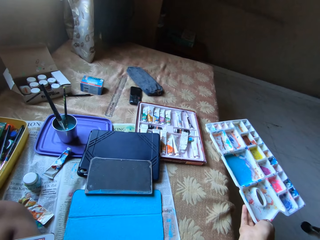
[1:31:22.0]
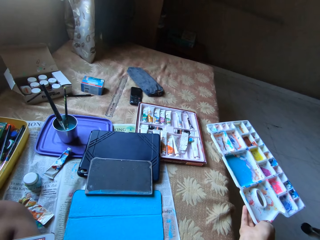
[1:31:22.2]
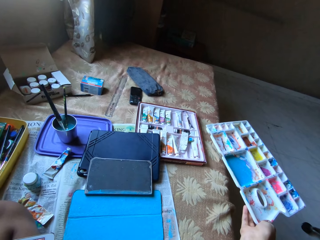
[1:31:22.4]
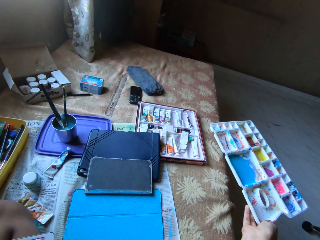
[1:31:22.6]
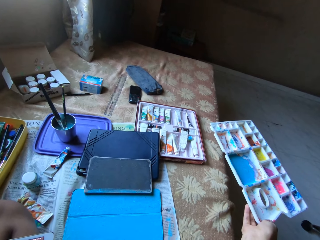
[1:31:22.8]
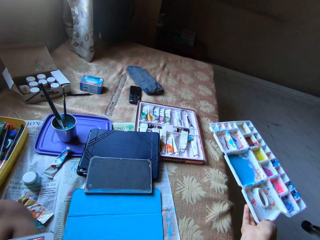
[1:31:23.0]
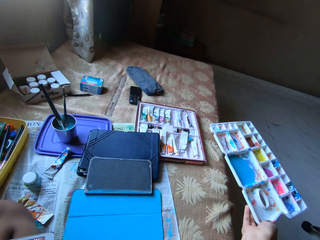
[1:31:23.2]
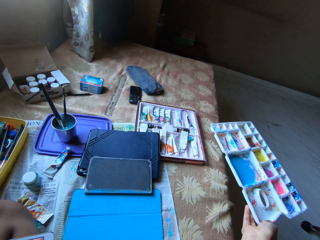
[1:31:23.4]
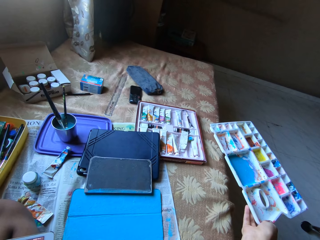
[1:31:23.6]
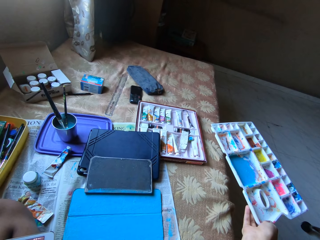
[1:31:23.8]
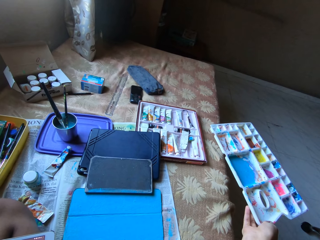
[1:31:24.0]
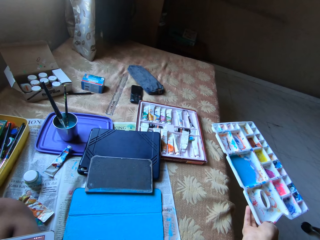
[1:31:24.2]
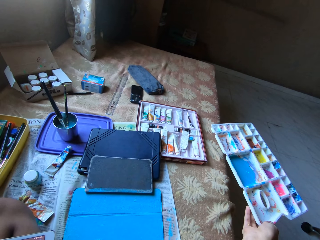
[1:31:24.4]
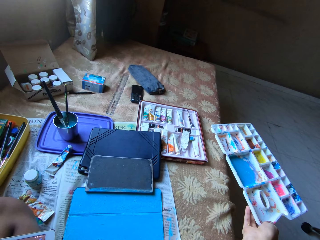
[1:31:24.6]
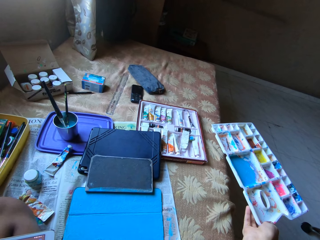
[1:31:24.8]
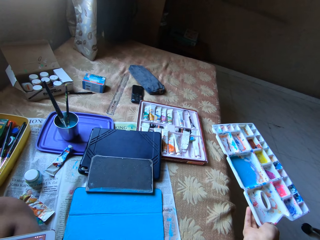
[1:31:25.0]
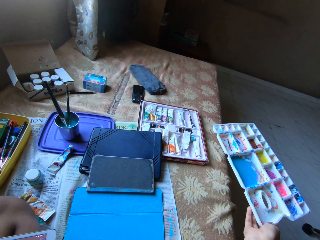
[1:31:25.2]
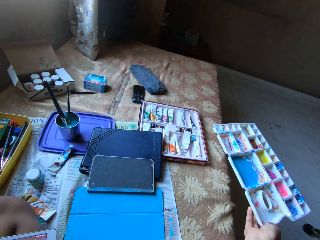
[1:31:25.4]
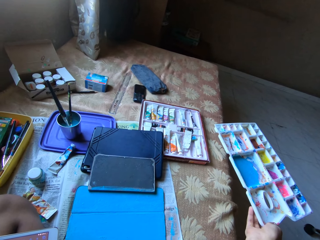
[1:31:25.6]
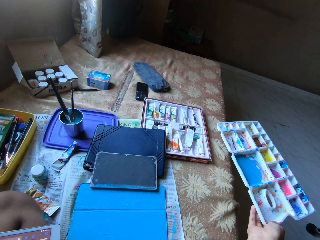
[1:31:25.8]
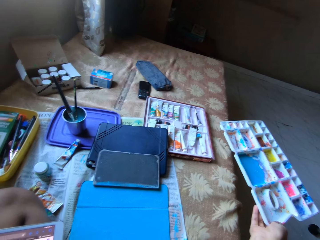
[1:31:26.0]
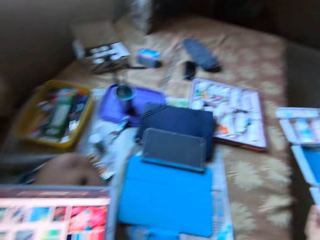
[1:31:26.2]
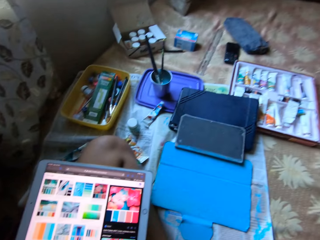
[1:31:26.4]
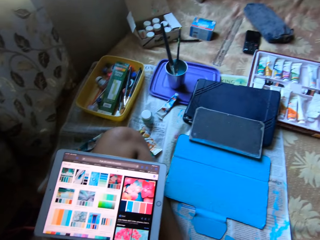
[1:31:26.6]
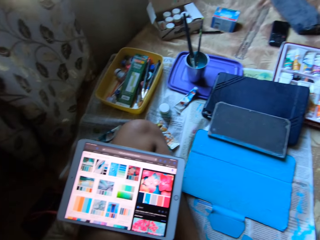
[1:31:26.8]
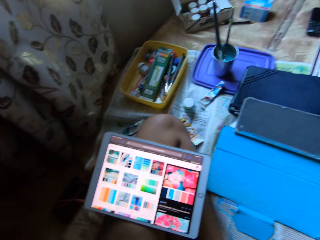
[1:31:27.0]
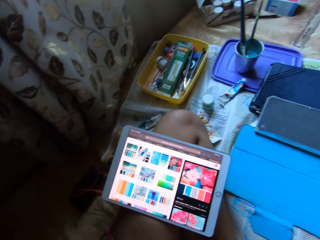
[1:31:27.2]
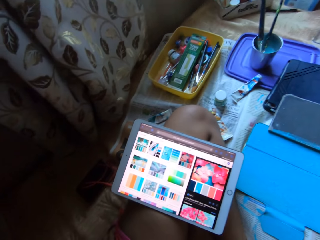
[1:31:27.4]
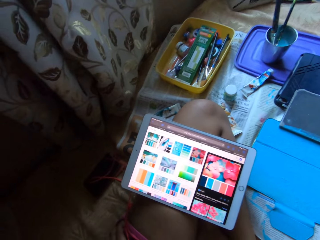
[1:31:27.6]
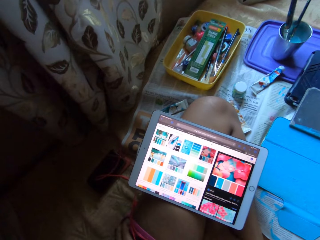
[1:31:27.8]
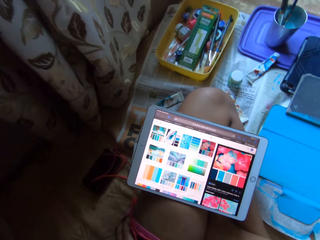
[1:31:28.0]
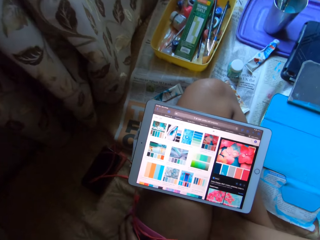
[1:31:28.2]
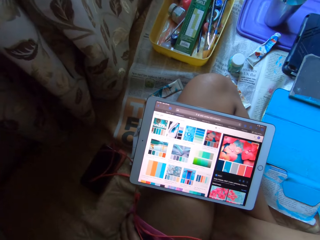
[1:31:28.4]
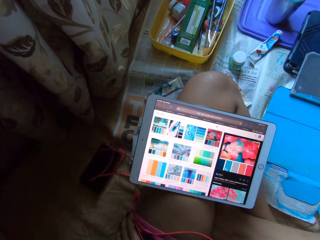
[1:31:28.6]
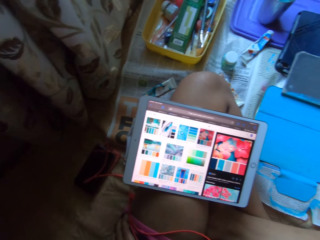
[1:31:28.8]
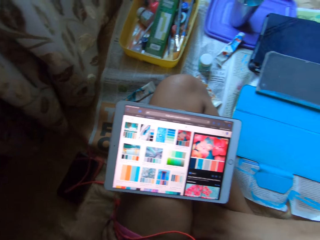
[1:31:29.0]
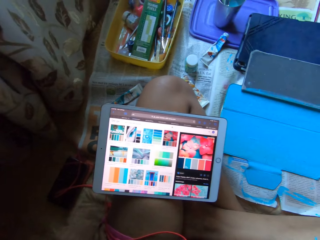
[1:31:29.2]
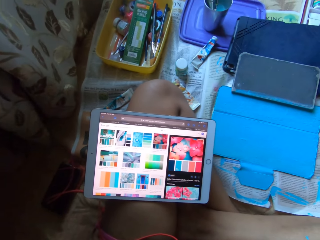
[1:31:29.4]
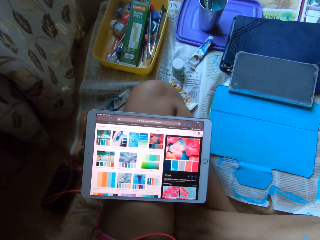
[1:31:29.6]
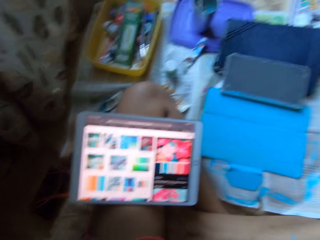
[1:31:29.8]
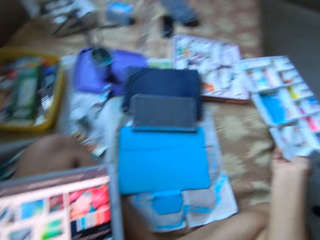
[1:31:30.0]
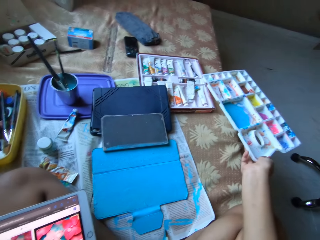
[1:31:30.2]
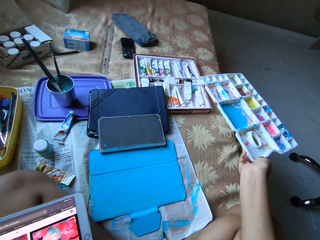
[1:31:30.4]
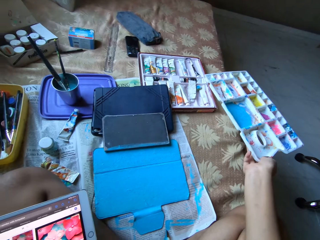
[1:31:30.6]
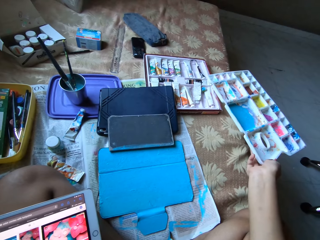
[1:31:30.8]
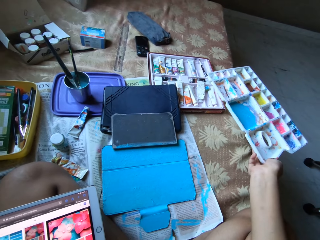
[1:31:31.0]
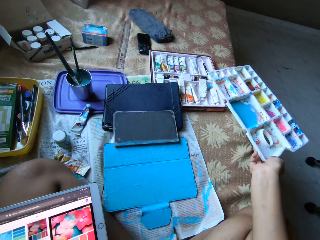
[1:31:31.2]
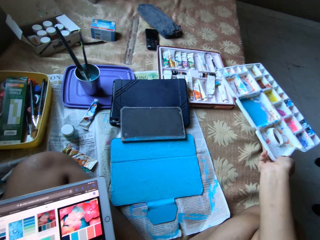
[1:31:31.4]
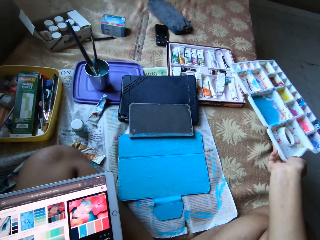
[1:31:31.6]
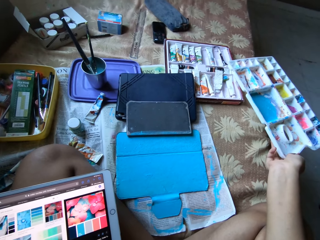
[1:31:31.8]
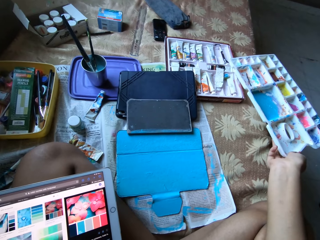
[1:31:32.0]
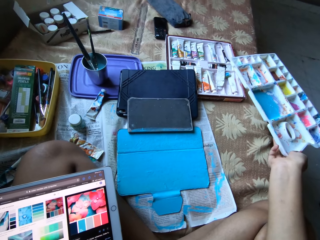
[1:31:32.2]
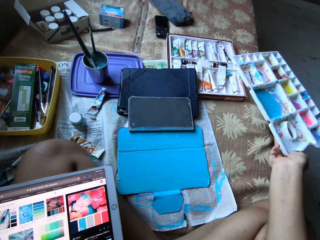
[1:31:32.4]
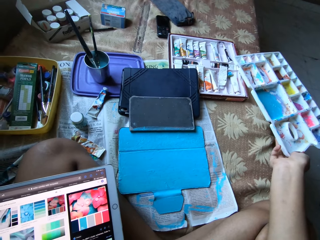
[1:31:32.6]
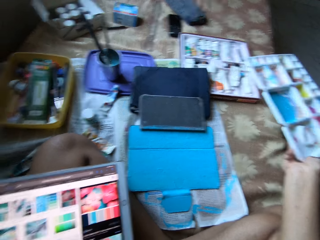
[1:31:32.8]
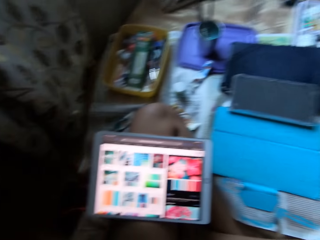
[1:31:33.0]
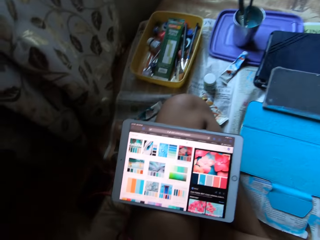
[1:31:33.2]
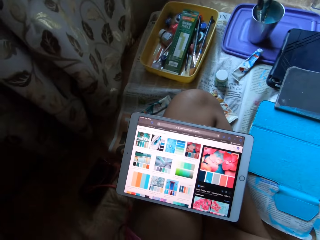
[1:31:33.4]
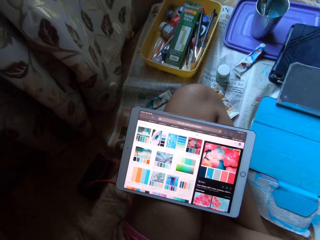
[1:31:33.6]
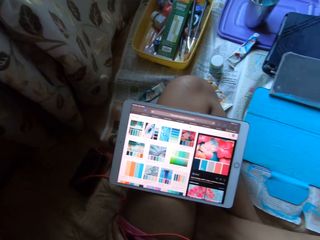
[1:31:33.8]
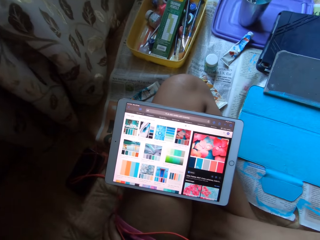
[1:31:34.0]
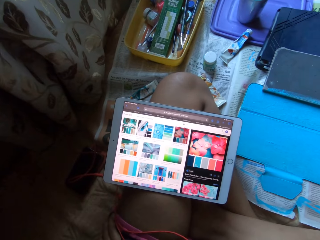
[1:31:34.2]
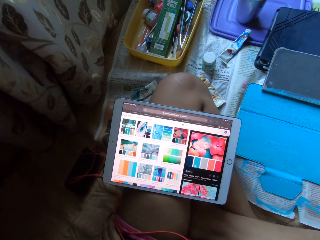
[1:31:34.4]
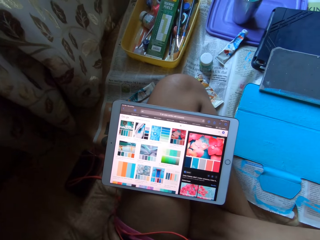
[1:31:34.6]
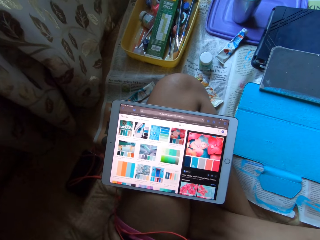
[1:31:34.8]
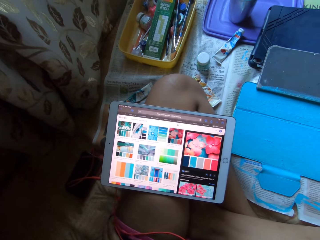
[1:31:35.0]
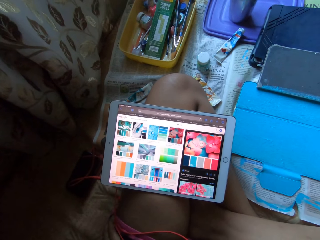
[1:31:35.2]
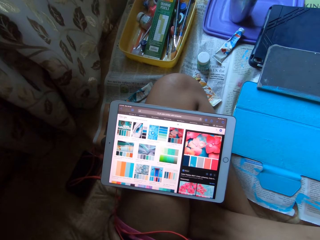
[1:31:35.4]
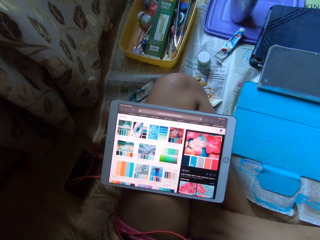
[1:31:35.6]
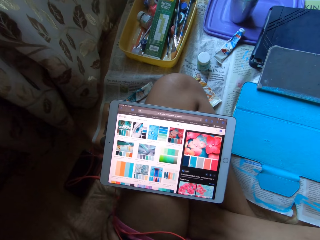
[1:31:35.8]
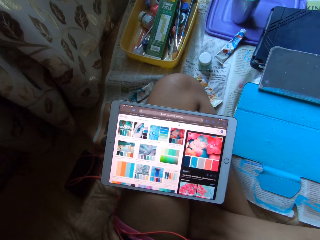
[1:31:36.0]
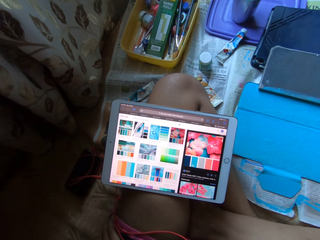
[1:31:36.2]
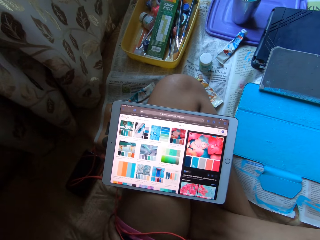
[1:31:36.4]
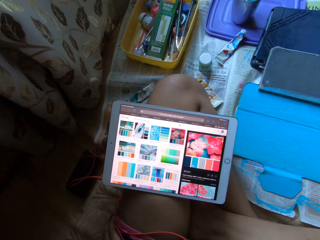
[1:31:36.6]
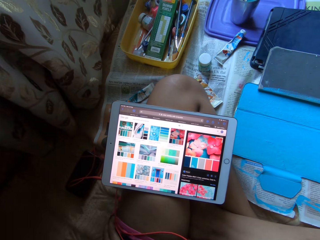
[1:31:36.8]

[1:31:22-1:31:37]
The camera wearer looks at the paints on her bed. She looks at the tablet. She looks at the paints on her bed. She looks at the tablet.

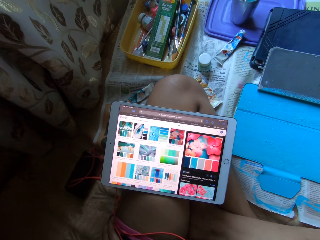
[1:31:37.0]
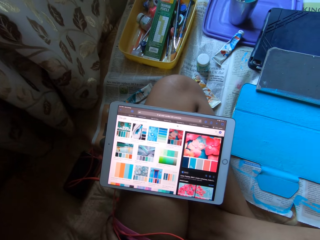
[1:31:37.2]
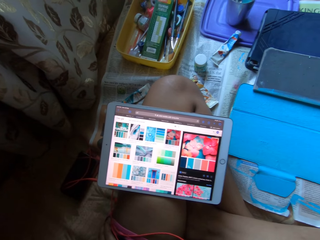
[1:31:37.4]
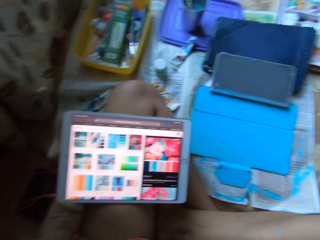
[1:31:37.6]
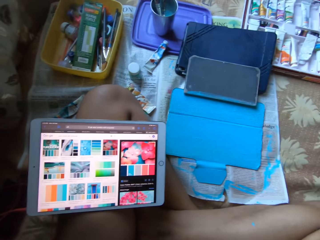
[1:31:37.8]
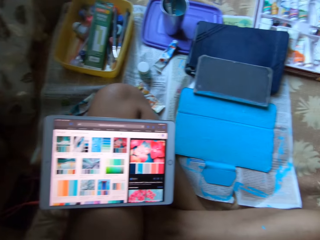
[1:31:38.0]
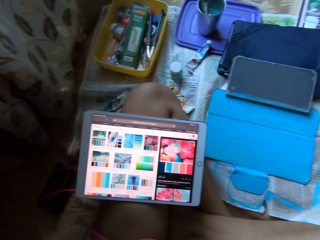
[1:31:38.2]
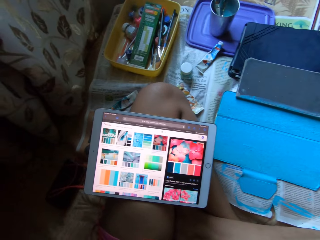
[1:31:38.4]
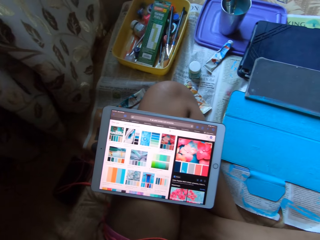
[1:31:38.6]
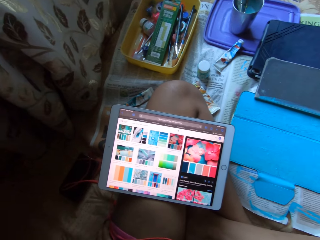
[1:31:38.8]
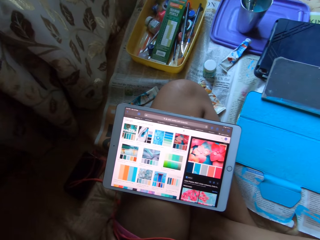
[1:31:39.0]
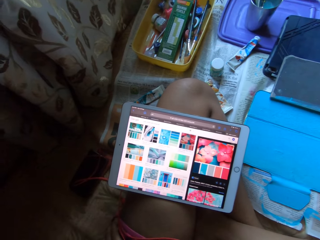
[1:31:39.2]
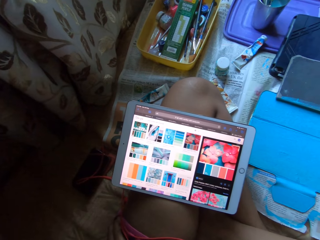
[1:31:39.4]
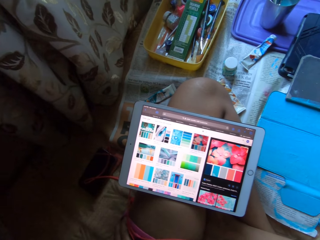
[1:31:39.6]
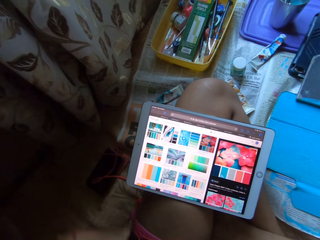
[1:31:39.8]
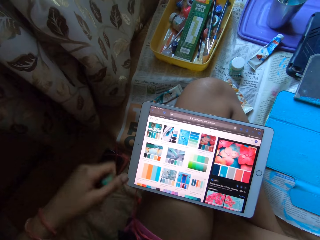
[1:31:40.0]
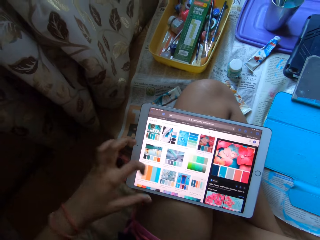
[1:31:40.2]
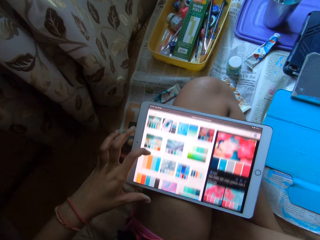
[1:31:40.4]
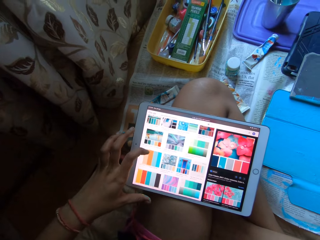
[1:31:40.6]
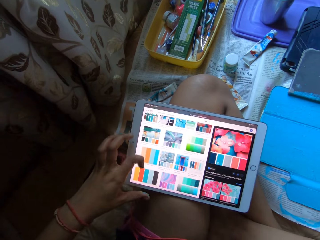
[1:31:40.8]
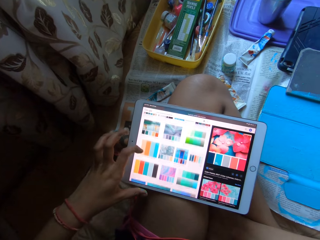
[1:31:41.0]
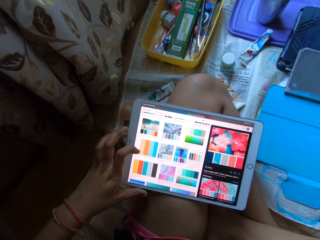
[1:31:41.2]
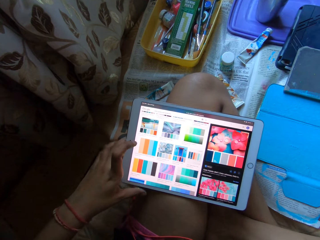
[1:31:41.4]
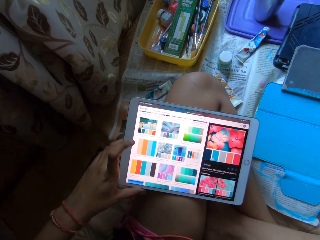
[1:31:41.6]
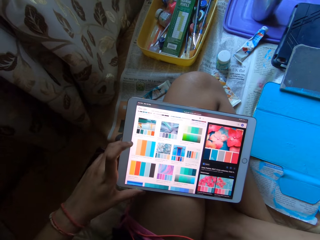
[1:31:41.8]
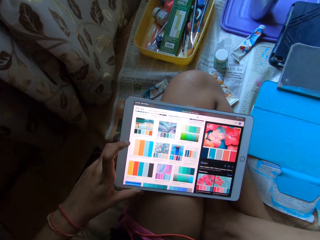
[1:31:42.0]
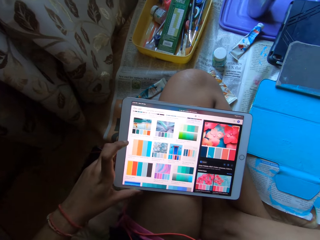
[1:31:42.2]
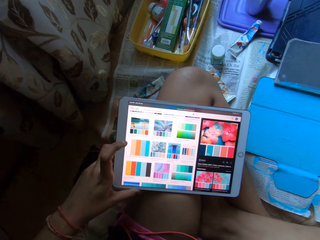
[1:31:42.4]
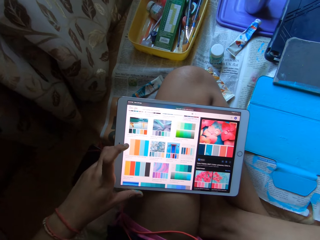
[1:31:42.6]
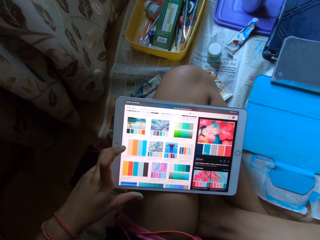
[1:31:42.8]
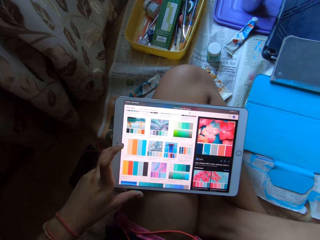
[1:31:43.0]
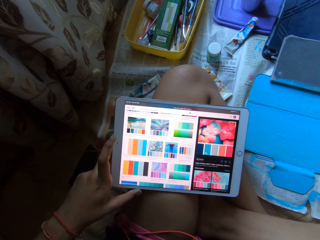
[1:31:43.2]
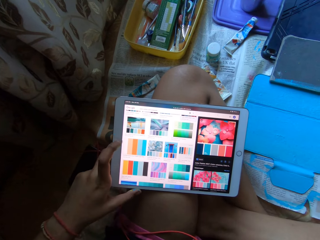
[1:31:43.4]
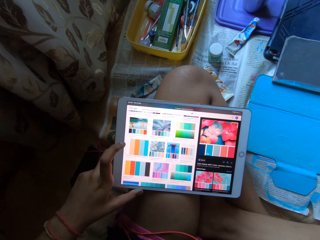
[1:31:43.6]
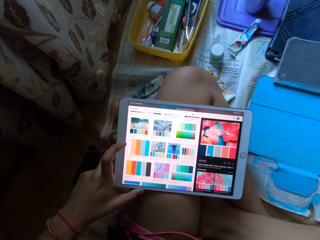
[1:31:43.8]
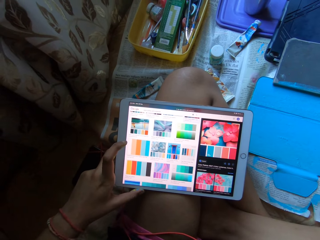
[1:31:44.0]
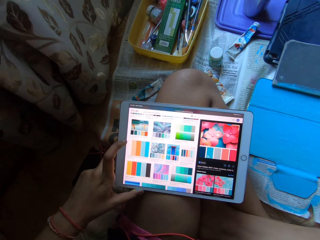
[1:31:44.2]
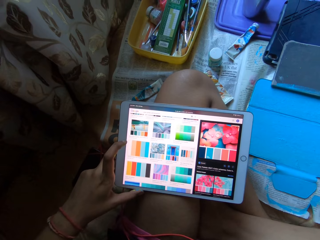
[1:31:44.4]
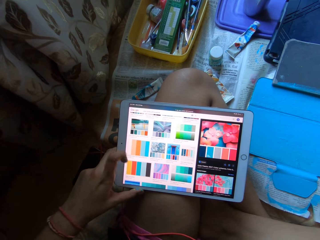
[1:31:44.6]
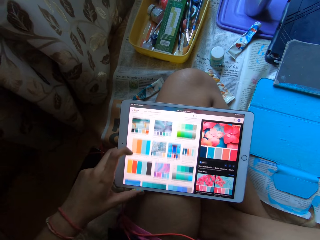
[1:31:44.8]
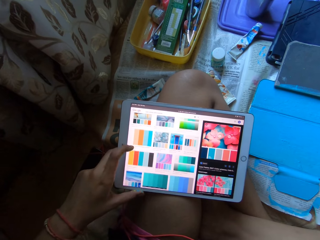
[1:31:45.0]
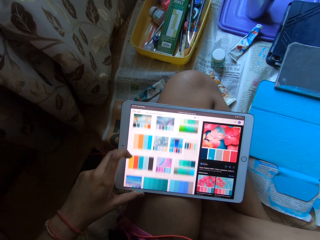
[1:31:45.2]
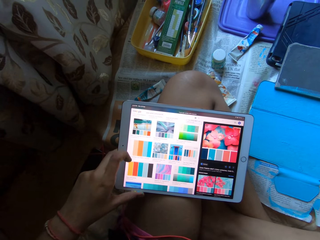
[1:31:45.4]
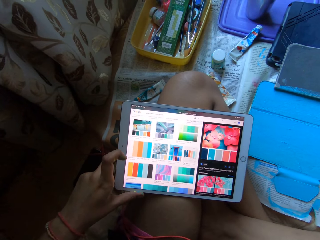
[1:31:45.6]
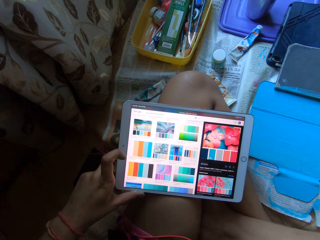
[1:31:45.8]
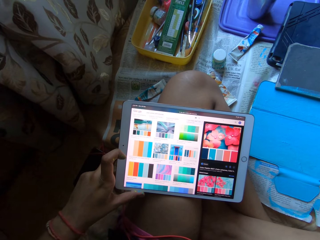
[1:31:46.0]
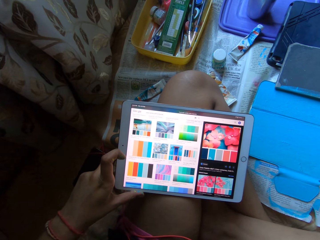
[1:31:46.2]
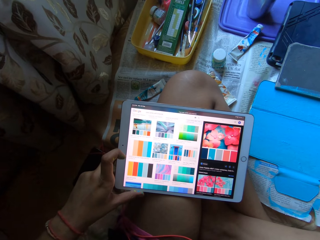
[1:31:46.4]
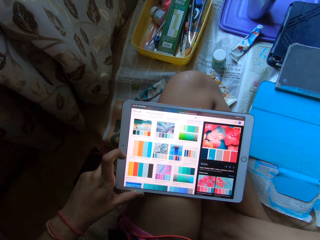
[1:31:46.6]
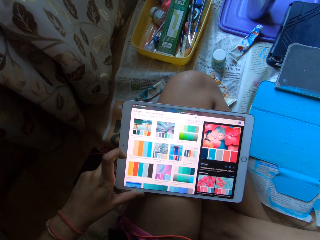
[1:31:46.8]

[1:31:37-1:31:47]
The camera wearer operates the tablet on her left leg with her left hand.
